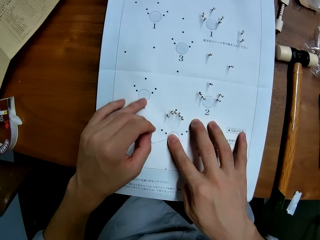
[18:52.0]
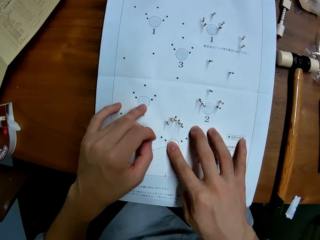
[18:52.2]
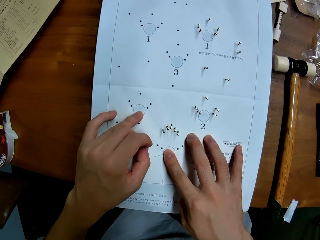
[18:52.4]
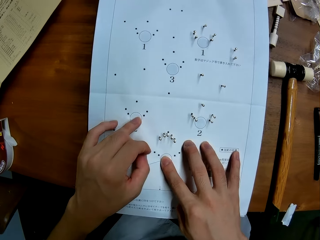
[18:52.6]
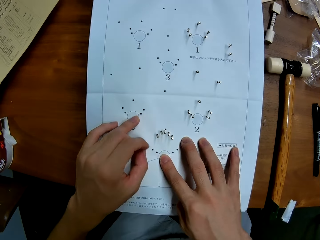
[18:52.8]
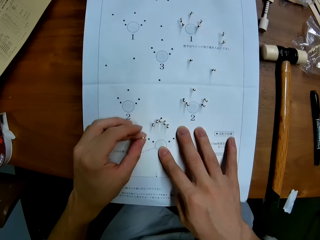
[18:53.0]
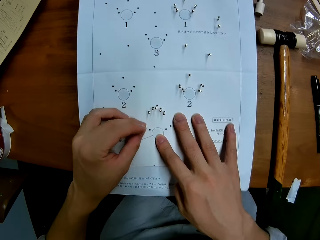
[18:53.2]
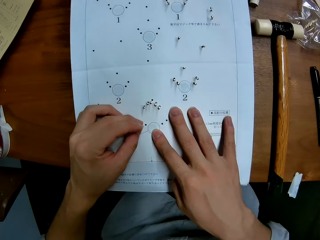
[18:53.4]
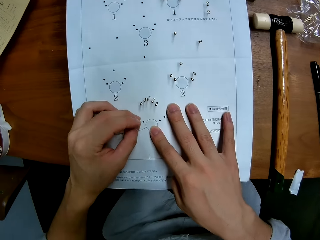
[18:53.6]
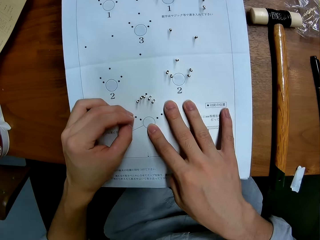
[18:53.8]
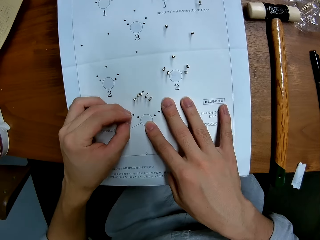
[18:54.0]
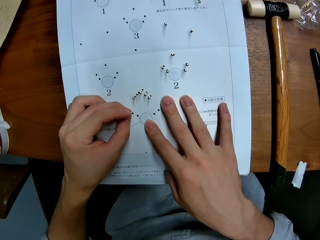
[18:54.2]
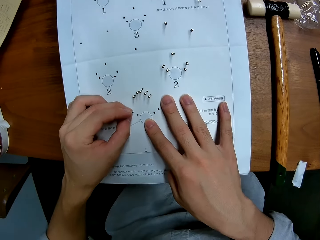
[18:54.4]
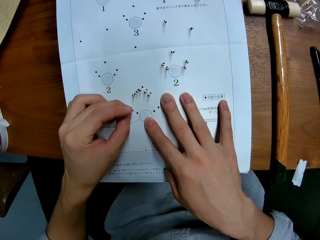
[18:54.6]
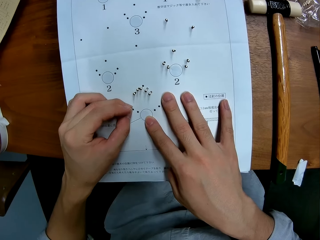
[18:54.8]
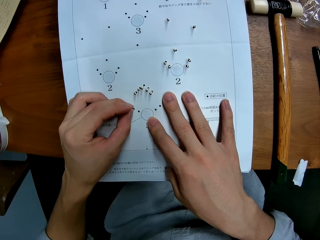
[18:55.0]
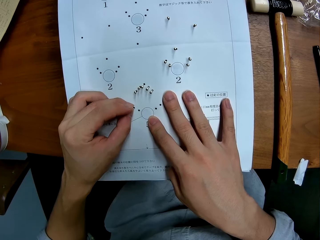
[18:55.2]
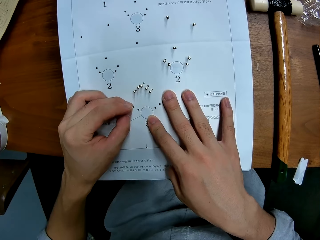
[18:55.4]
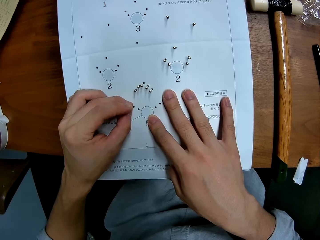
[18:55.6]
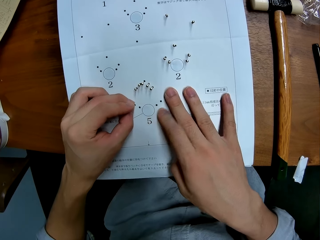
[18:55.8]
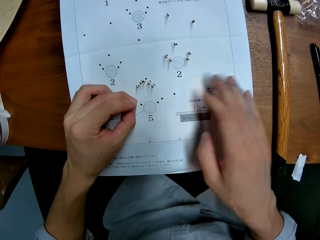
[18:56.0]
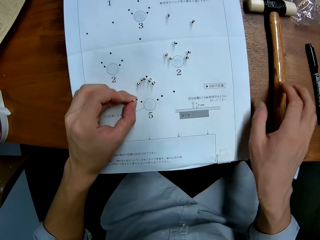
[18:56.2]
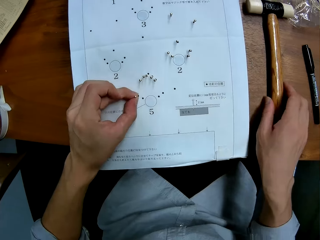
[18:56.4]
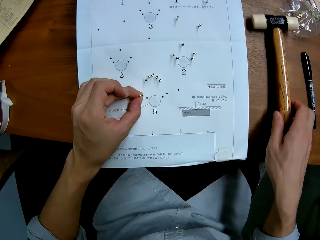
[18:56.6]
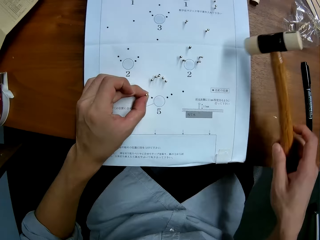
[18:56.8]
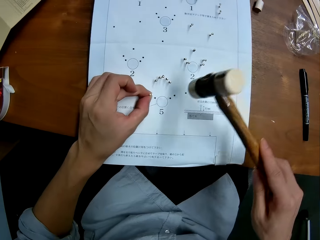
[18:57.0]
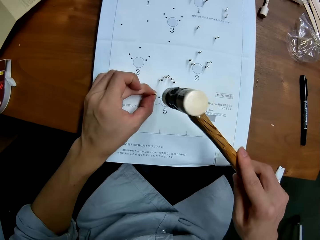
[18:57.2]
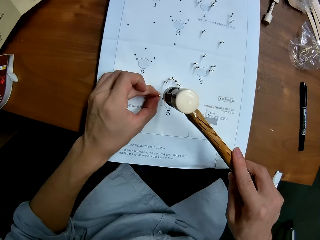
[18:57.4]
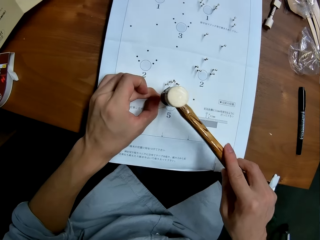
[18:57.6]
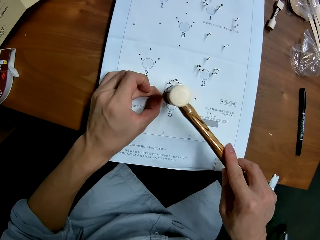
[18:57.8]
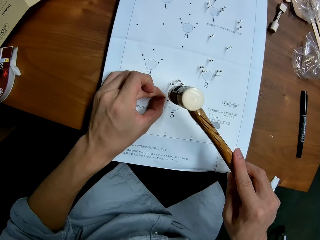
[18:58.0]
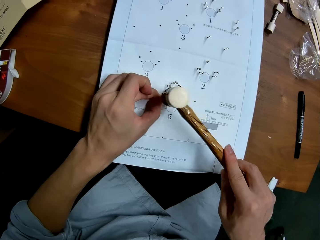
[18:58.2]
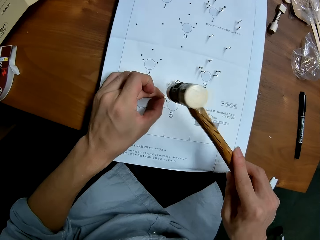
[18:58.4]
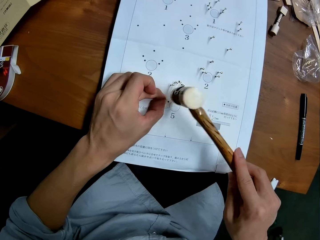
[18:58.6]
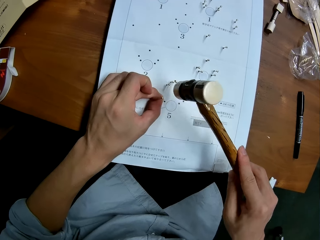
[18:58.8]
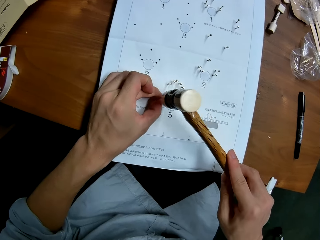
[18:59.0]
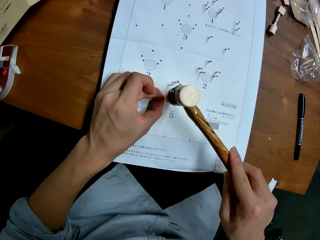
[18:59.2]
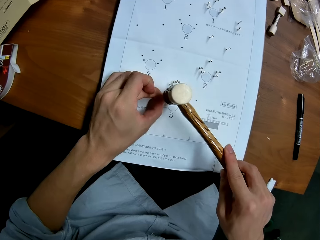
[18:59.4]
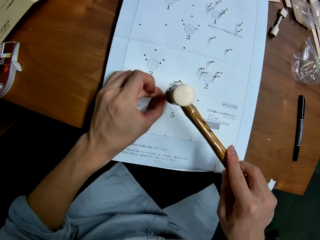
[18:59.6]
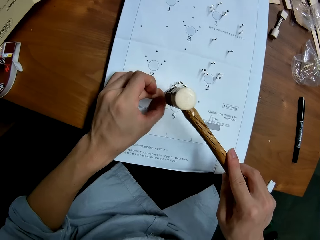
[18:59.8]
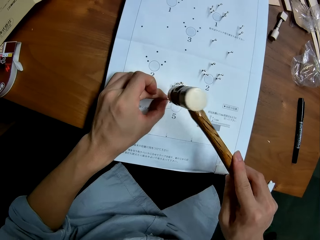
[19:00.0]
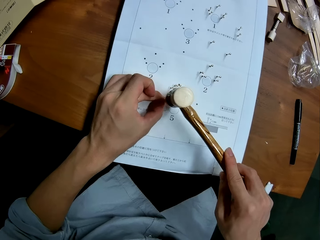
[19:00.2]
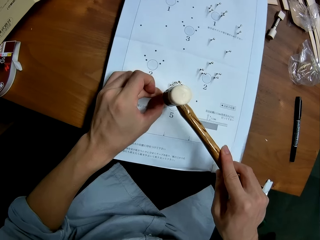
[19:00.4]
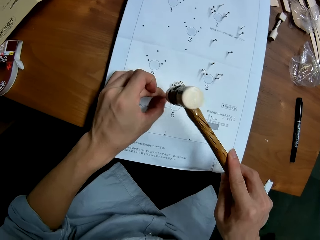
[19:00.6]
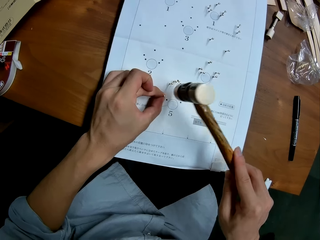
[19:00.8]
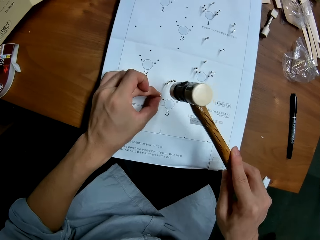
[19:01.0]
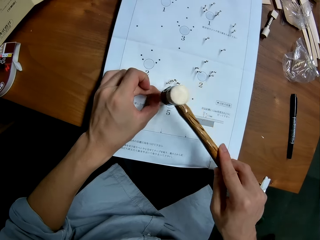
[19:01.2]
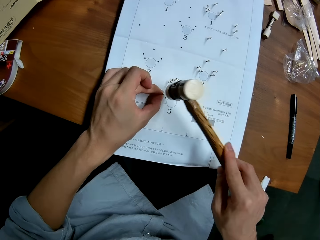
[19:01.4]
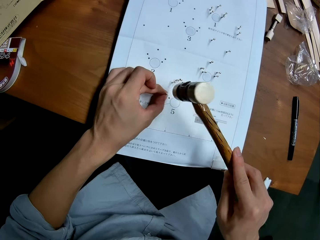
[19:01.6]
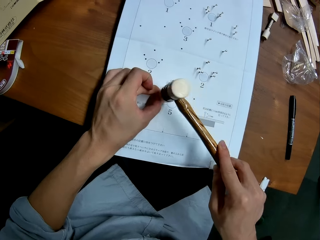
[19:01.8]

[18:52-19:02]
The camera wearer inserts the pin into a hole in the leaflet with his left hand. He picks up the ballpein hammer from the table with his right hand. He hits the pin into the hole in the leaflet with the hammer. He puts the pin on the paper.

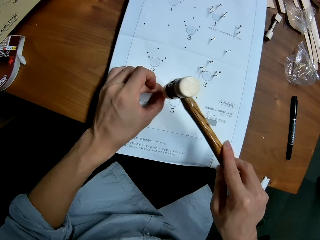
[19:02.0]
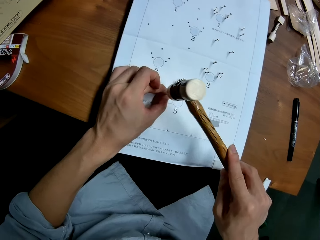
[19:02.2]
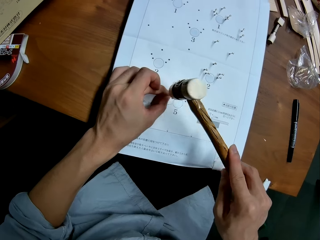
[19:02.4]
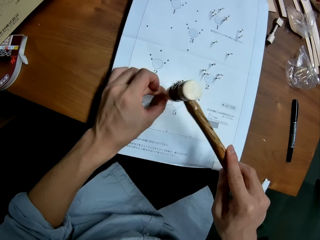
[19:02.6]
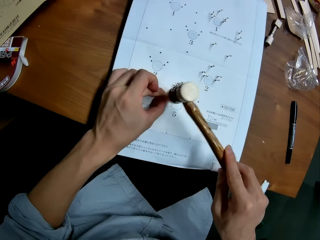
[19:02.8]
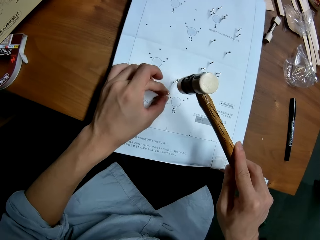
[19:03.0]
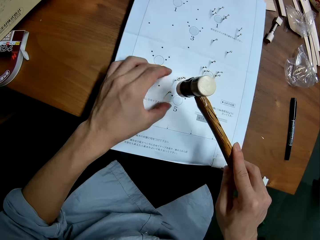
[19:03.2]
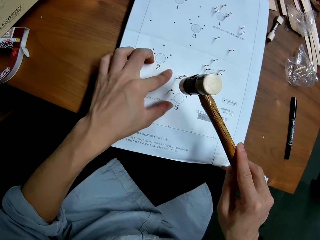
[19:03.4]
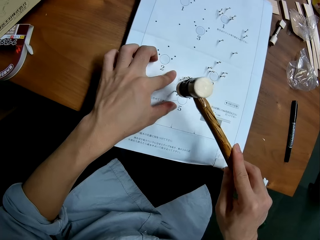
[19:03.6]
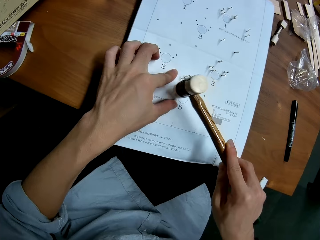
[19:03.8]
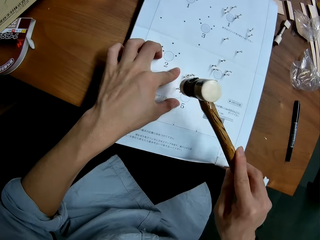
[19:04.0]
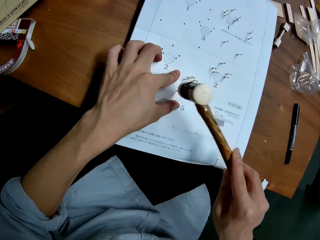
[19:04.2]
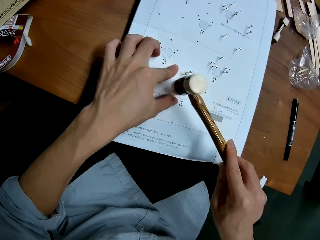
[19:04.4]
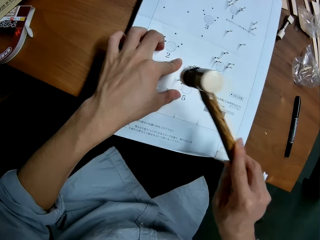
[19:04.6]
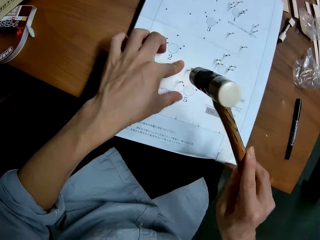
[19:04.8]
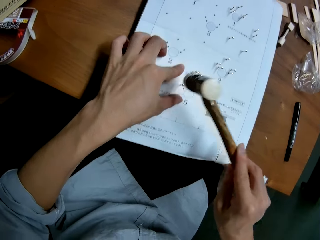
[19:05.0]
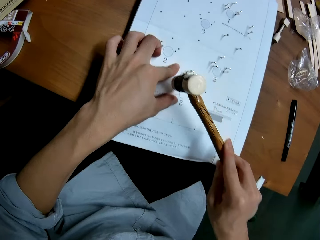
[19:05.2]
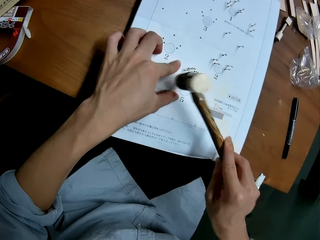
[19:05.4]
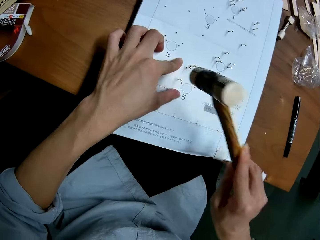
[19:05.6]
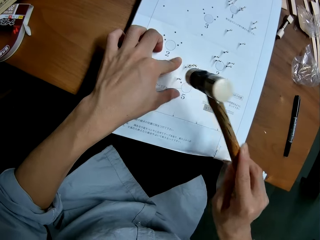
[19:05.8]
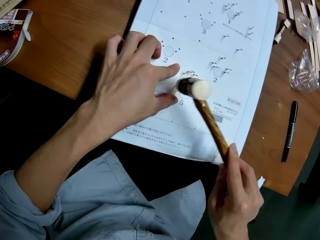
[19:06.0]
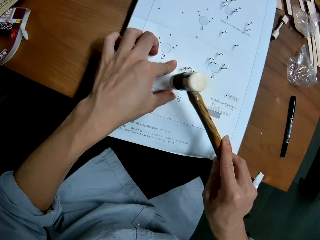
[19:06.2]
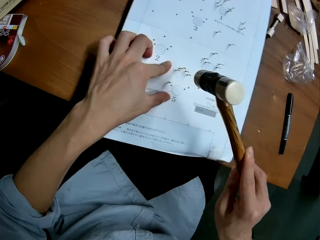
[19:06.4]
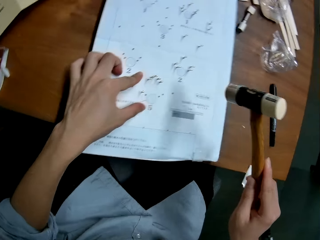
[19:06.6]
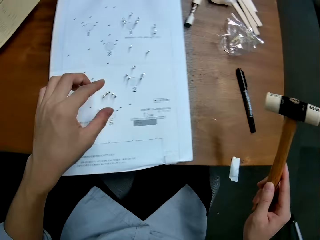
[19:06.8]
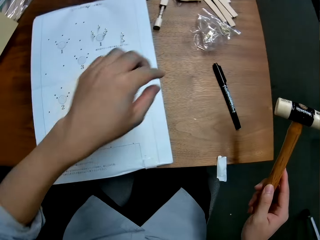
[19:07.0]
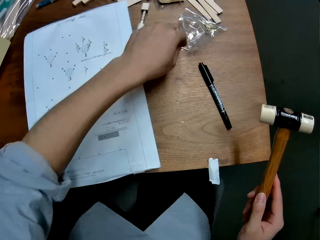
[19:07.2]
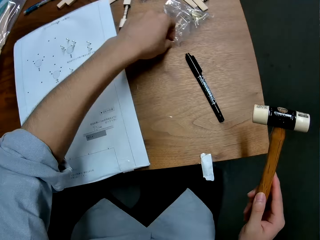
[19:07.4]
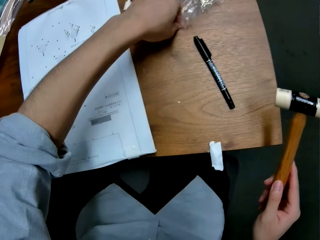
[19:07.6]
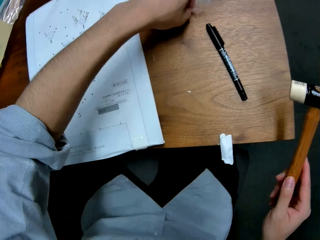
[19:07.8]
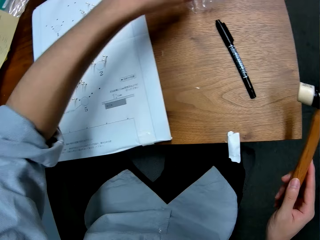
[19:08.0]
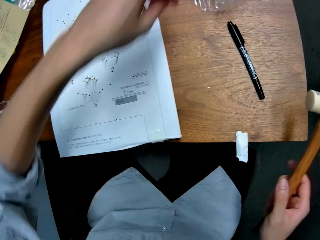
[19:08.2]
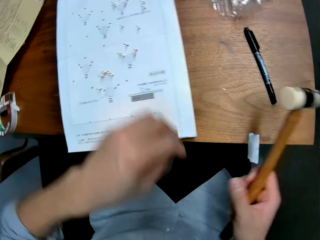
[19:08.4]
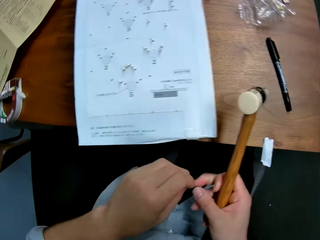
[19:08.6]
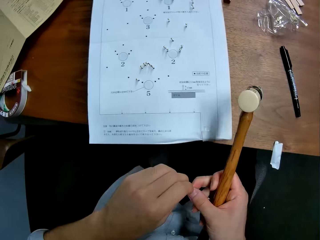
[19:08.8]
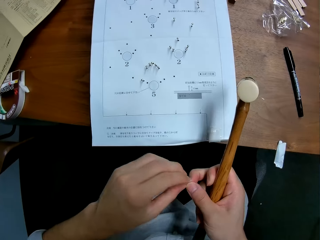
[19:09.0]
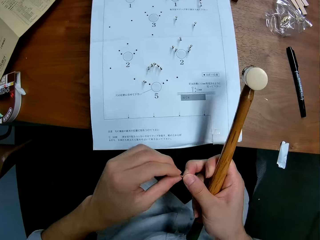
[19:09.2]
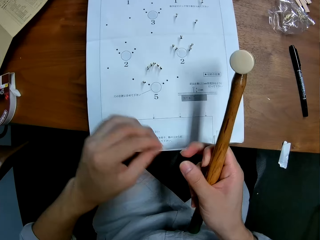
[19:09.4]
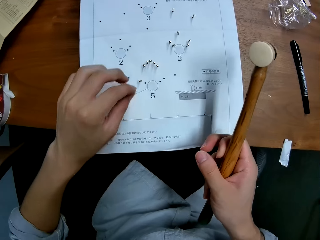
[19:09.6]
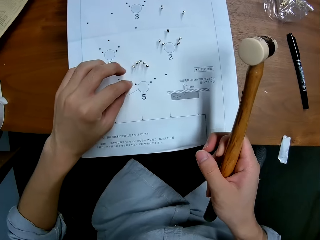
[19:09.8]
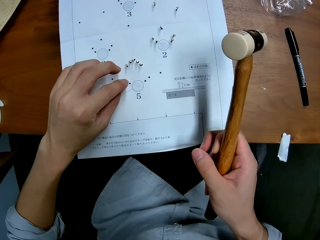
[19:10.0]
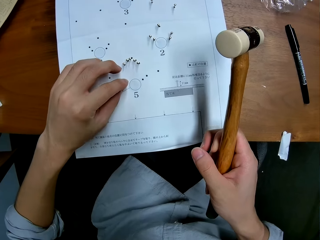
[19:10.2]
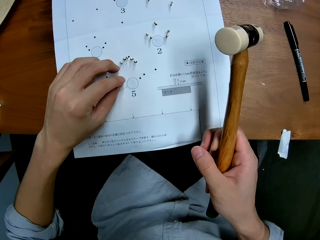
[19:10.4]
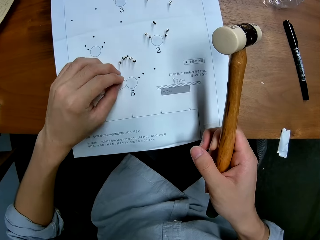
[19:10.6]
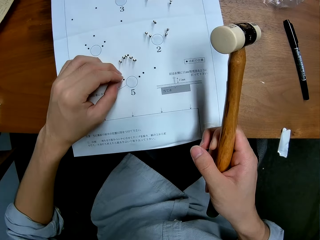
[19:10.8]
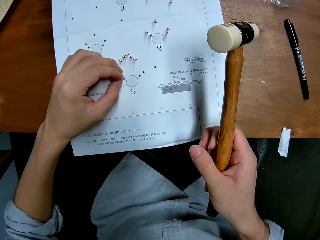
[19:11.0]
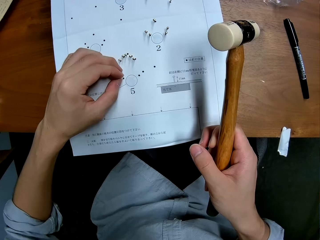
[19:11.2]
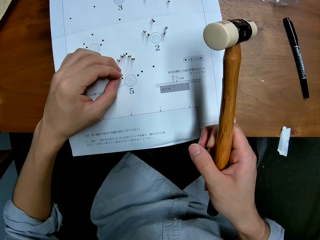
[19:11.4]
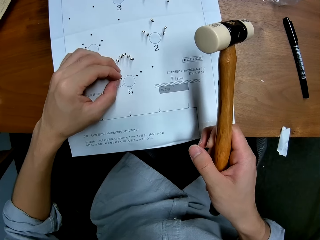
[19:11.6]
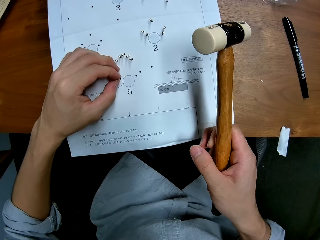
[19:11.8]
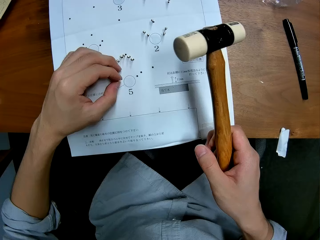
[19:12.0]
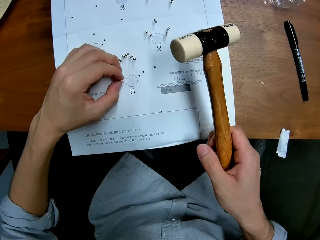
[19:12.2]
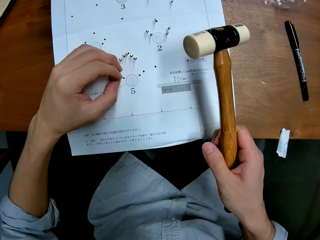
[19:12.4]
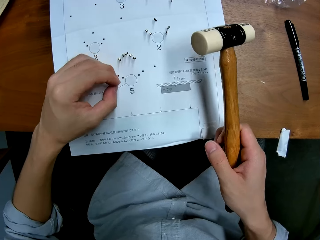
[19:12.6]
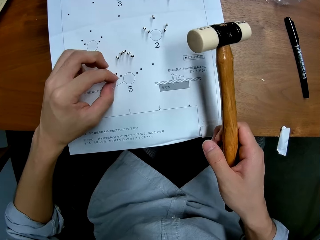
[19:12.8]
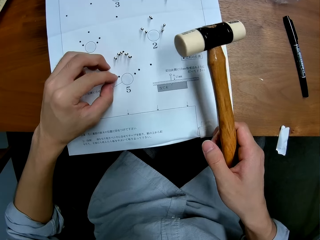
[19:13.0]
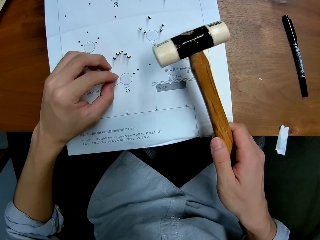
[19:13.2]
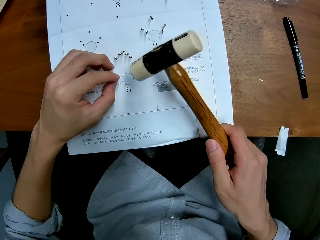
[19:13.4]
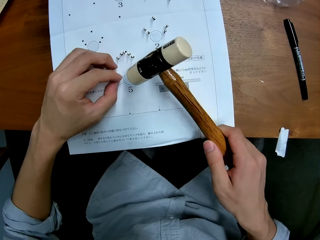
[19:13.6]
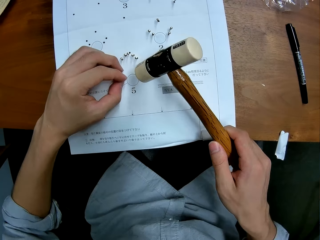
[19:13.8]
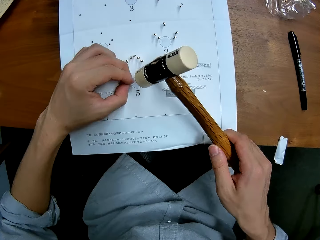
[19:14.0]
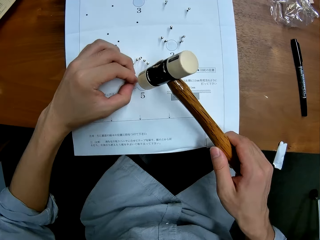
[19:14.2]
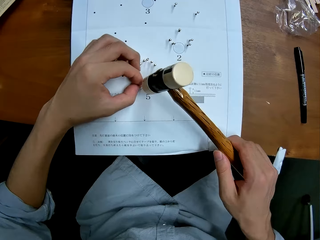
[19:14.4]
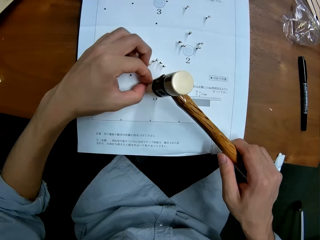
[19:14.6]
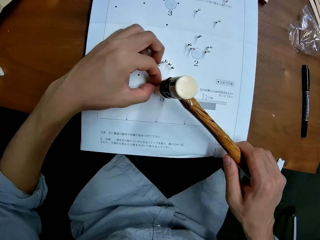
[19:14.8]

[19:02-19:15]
The camera wearer holds the leaflet with his left hand. He picks a panel pin from the table. He holds the pin on the fingers with both hands. He inserts the pin into a hole in the leaflet with his left hand.
